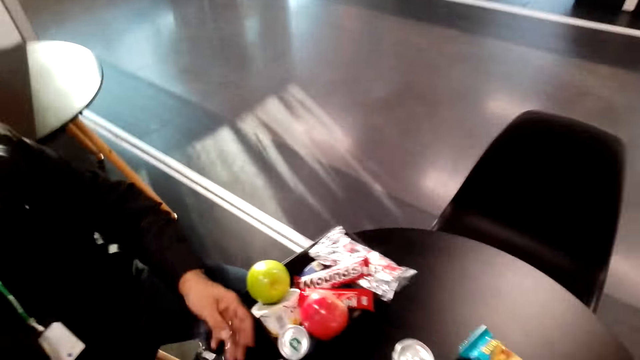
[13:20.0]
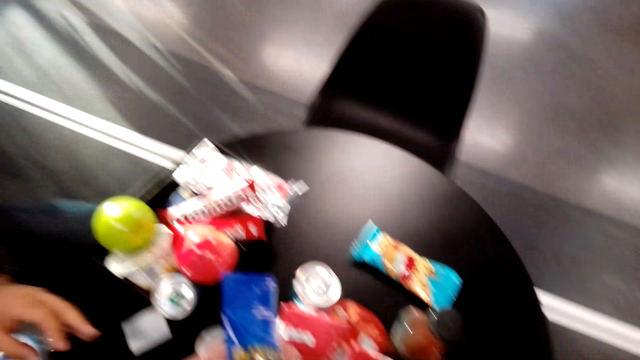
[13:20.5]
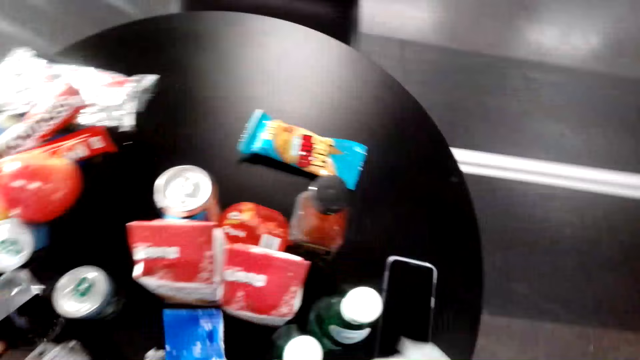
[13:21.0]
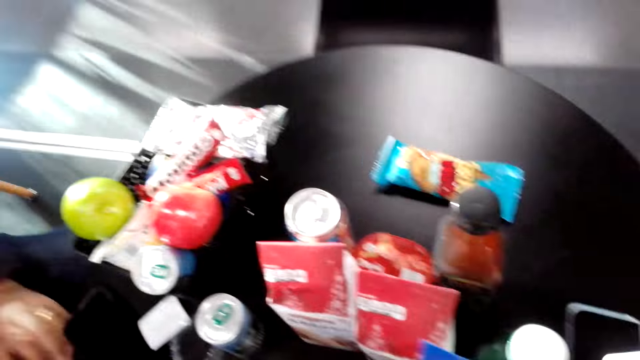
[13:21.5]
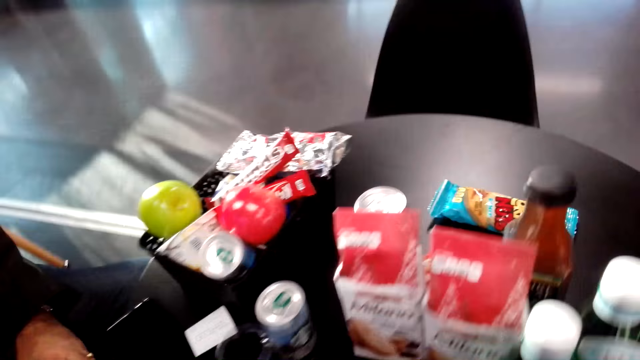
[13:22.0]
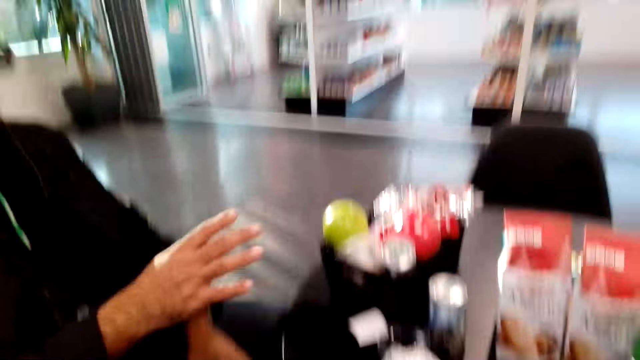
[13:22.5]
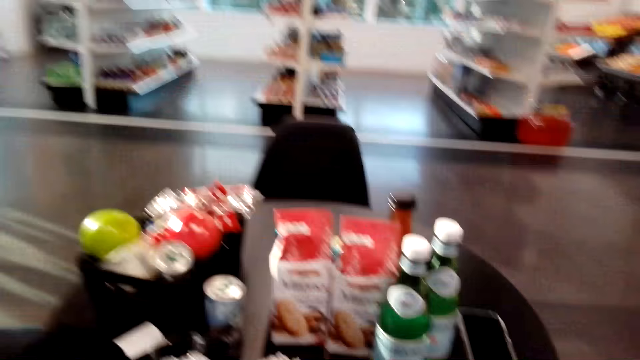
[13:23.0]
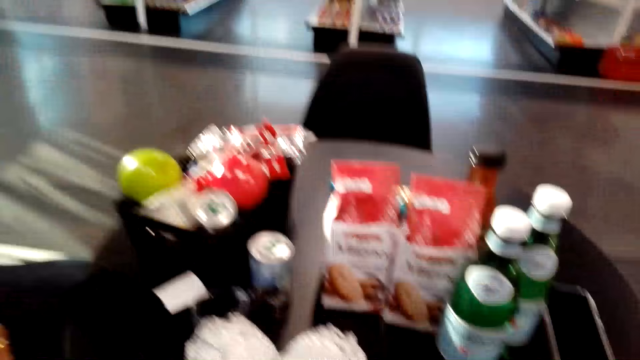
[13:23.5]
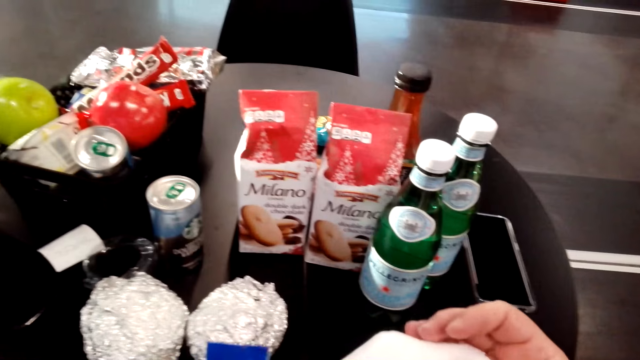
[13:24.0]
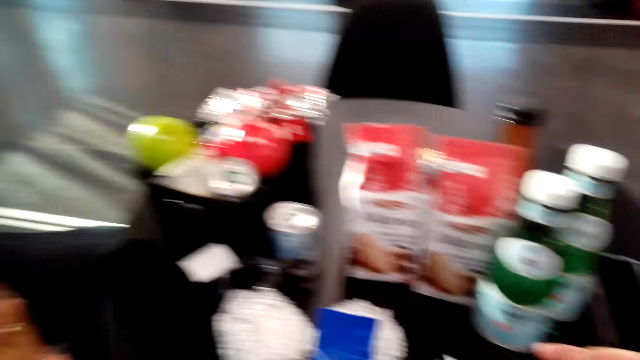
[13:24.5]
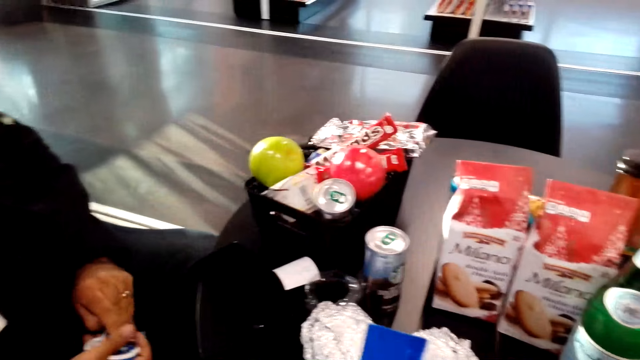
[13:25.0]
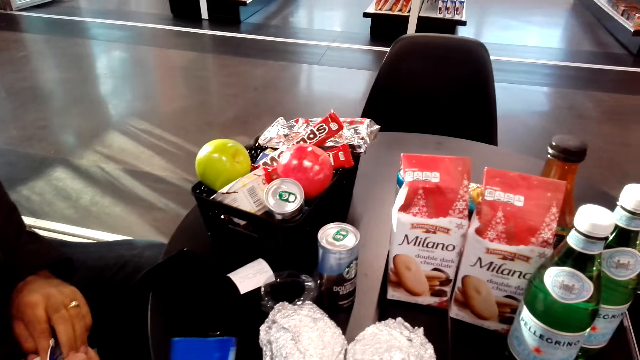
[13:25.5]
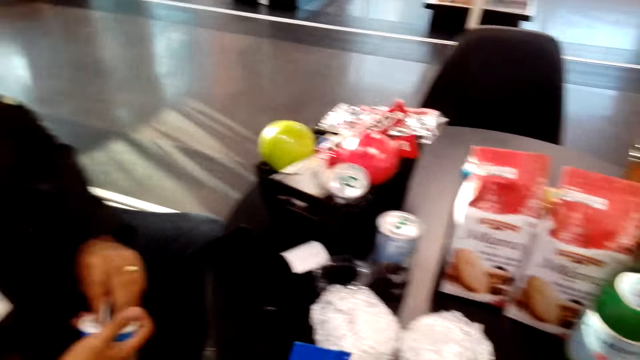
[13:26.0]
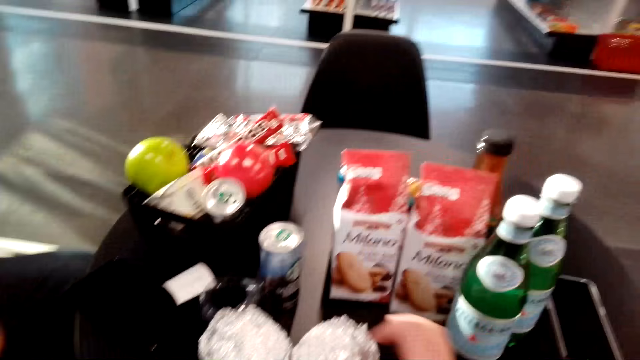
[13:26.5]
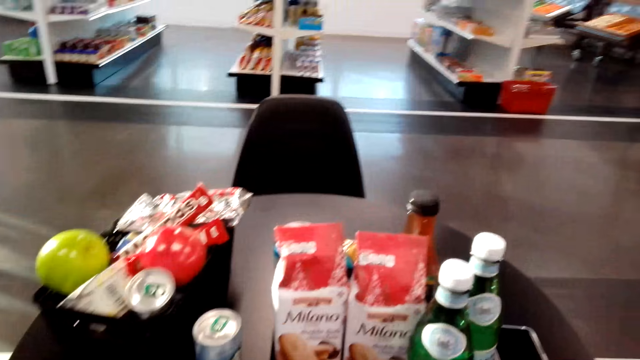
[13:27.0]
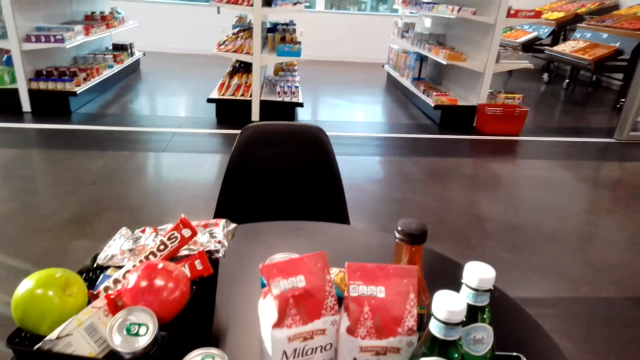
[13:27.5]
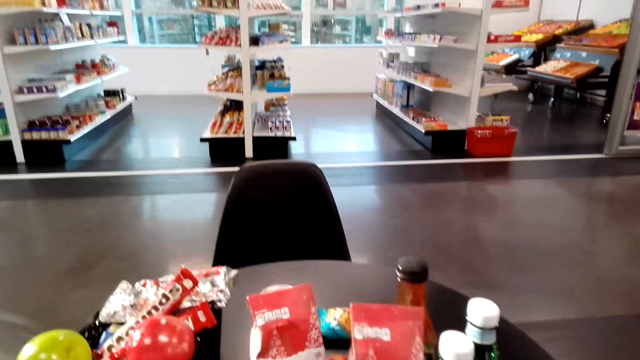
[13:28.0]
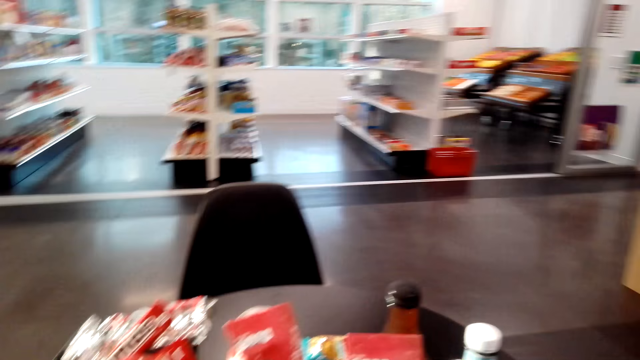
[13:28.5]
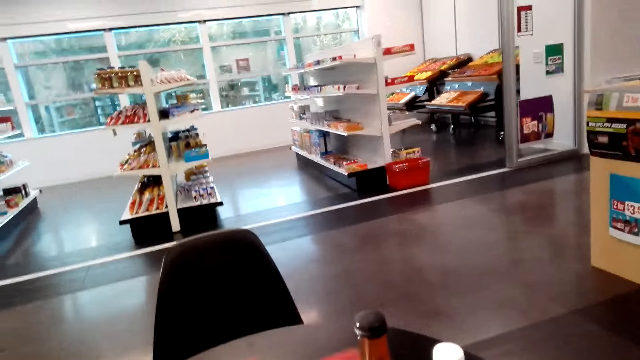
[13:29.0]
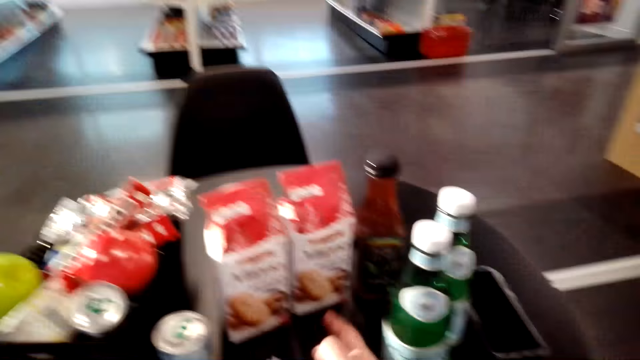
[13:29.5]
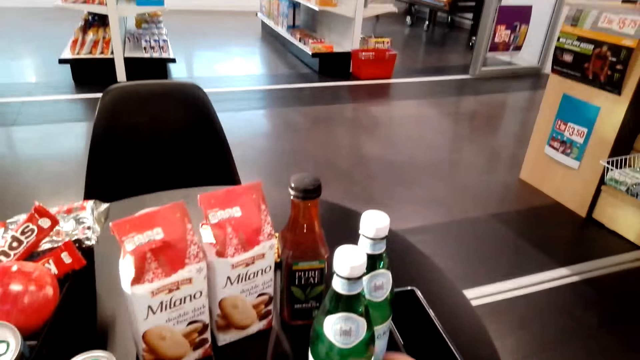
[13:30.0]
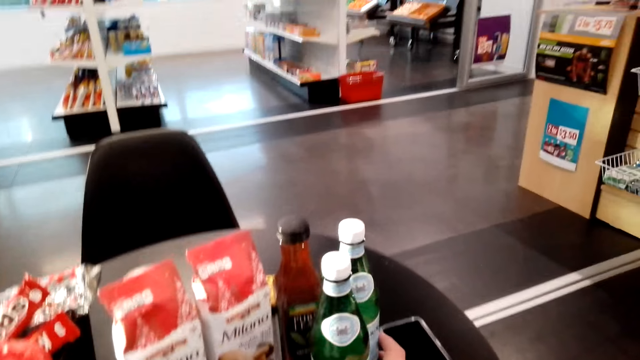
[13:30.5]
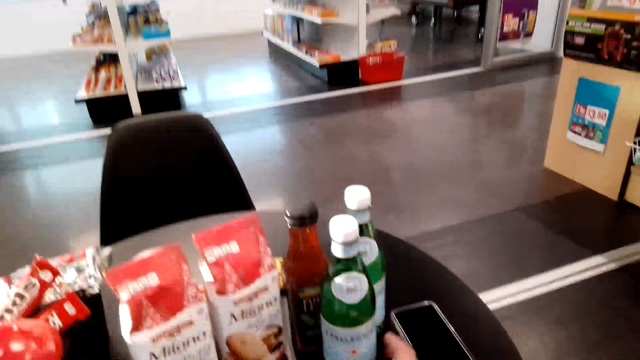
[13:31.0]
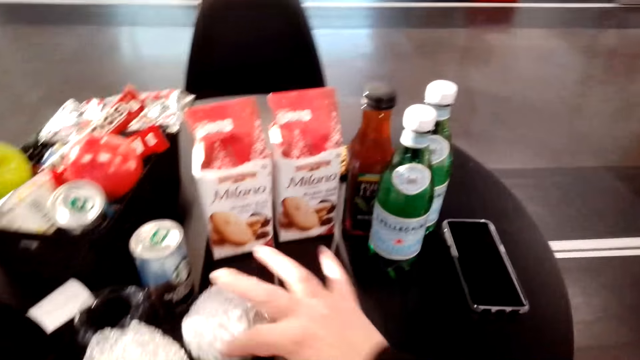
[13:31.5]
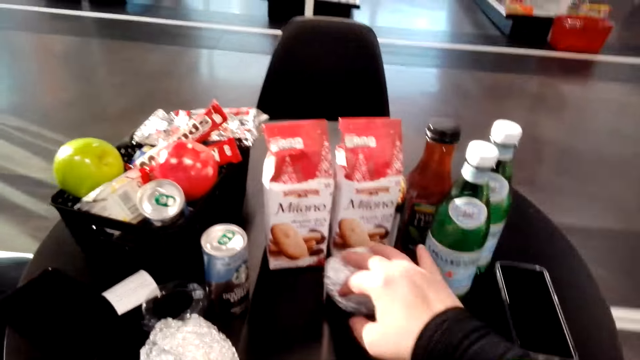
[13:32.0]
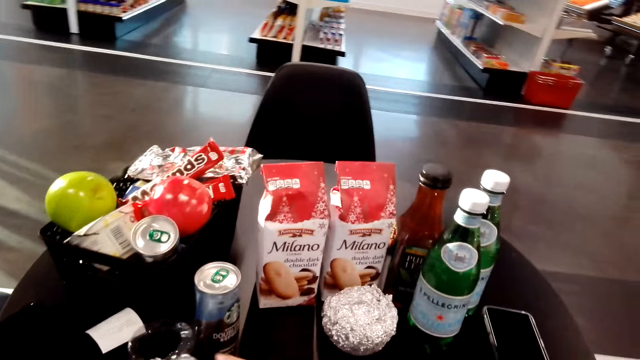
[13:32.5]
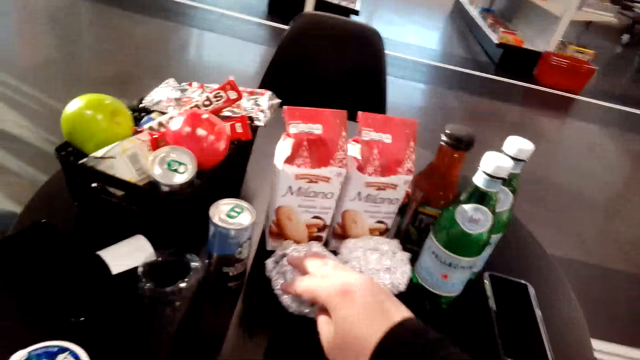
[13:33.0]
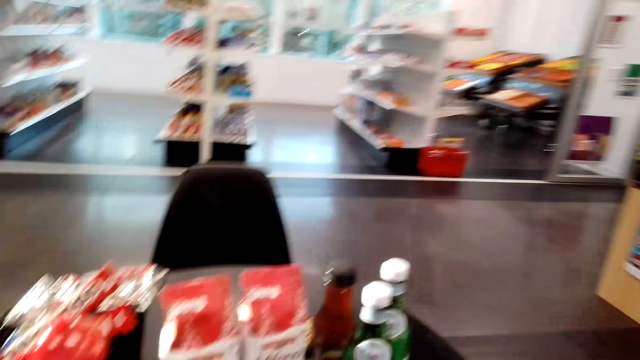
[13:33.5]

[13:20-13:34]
The camera wearer looks around. They sit on the chair on the floor. They move the bottles on the table. They move the snacks on the table.

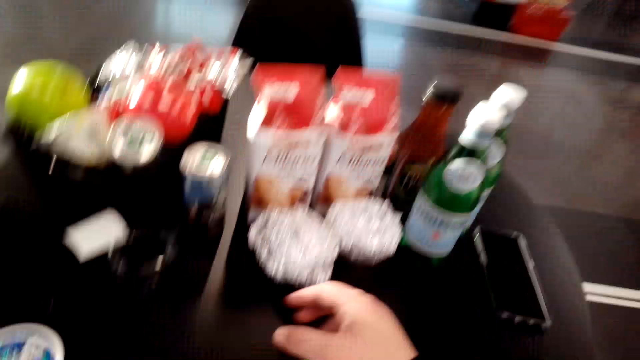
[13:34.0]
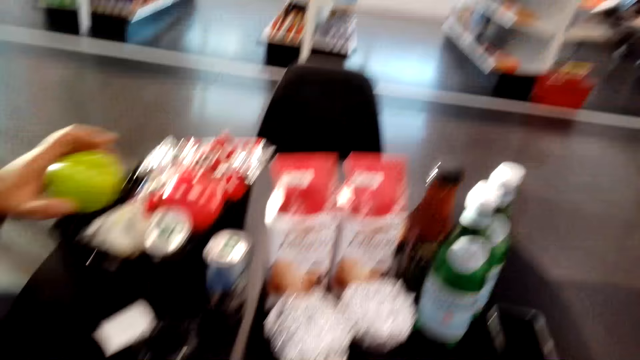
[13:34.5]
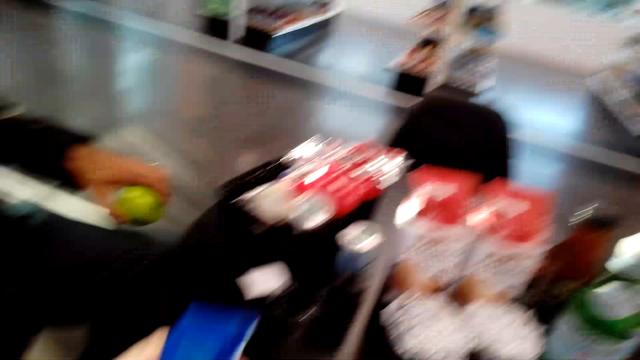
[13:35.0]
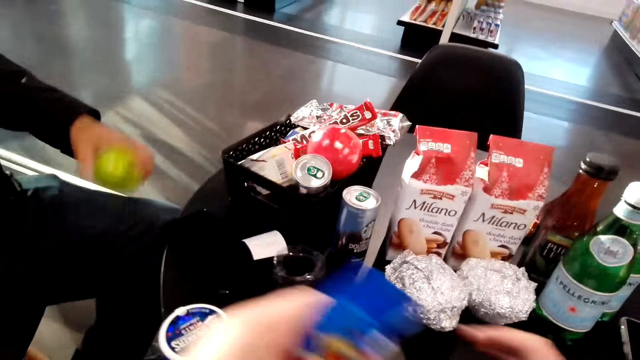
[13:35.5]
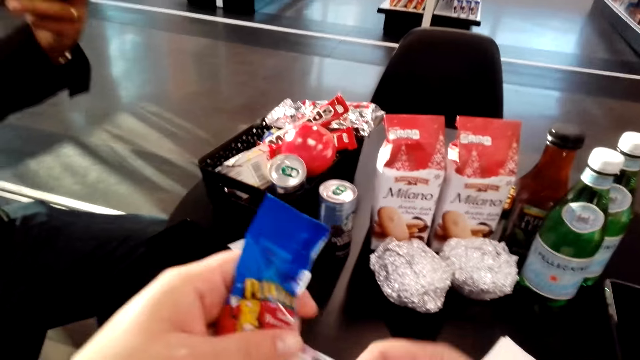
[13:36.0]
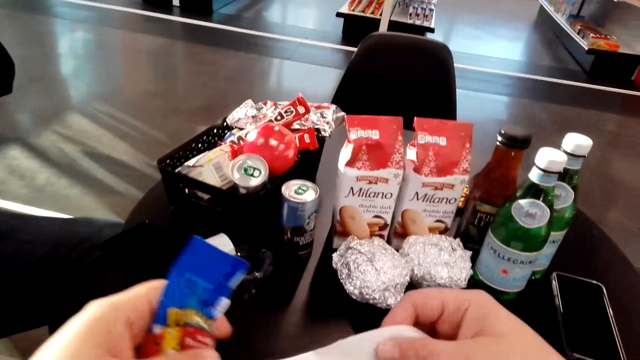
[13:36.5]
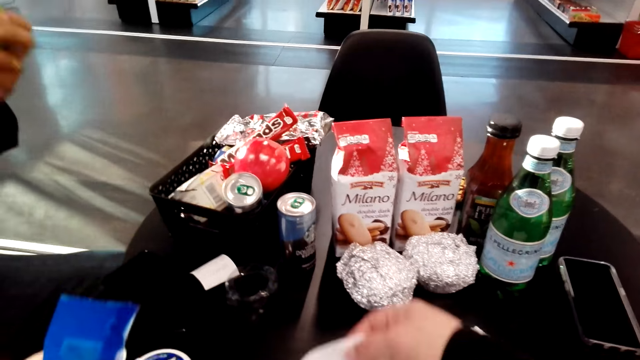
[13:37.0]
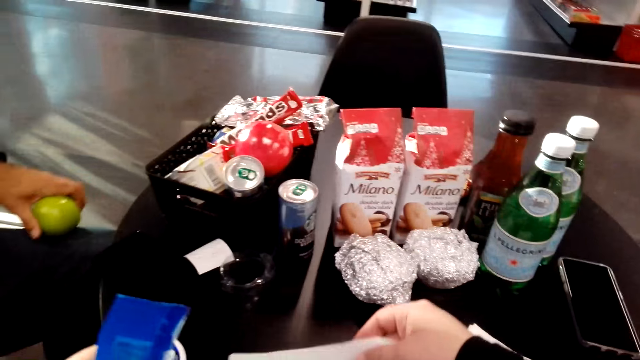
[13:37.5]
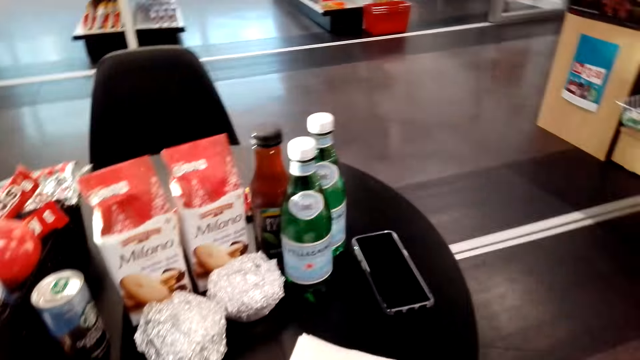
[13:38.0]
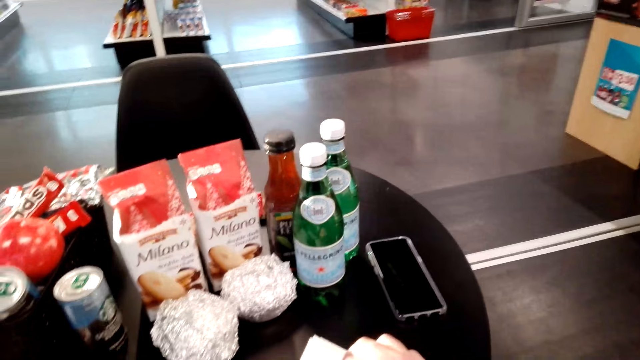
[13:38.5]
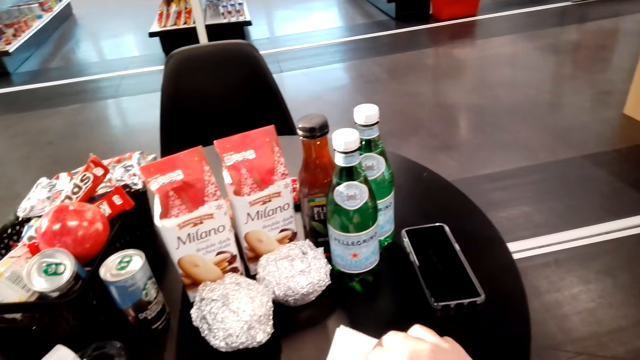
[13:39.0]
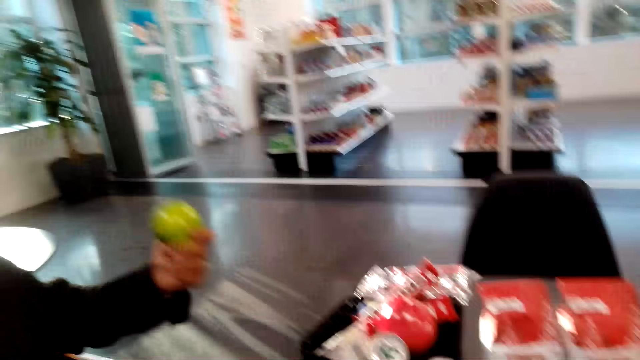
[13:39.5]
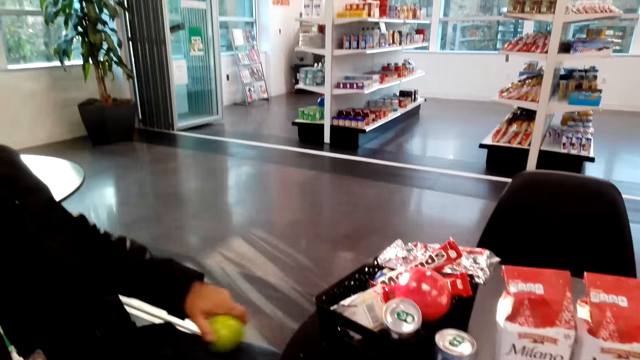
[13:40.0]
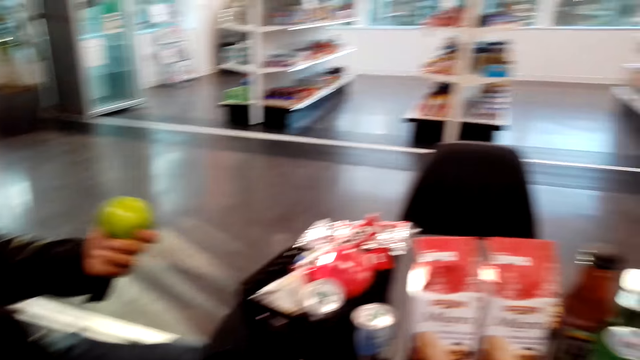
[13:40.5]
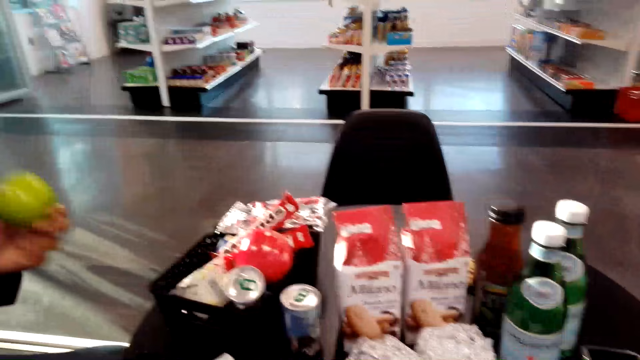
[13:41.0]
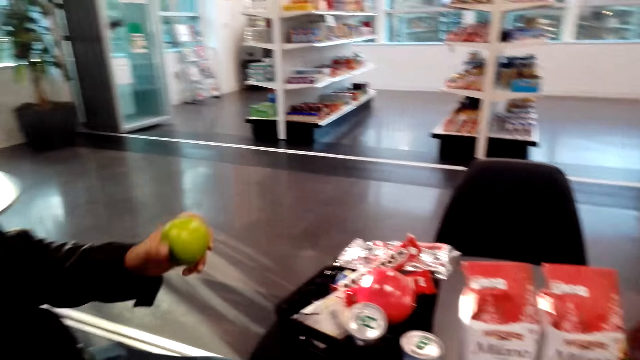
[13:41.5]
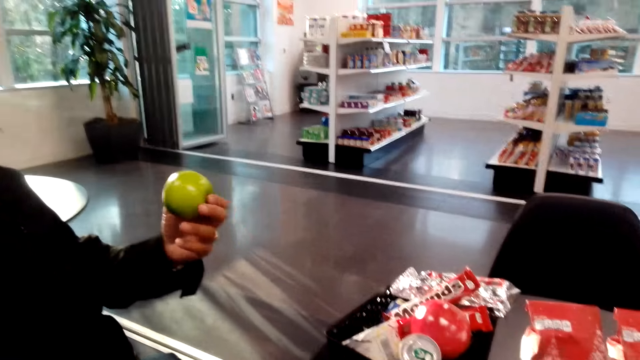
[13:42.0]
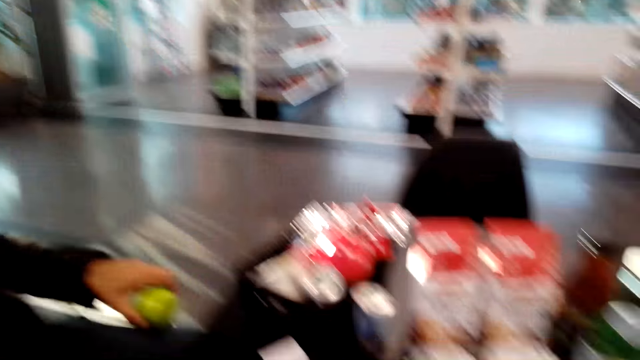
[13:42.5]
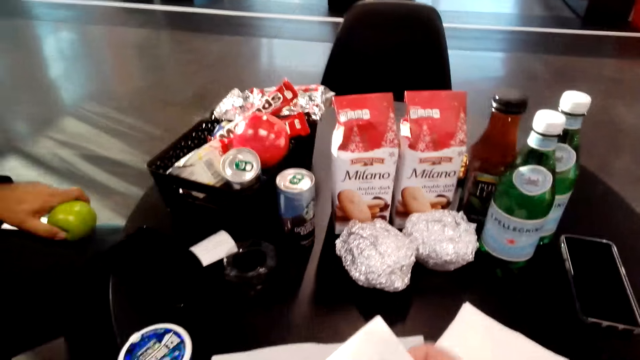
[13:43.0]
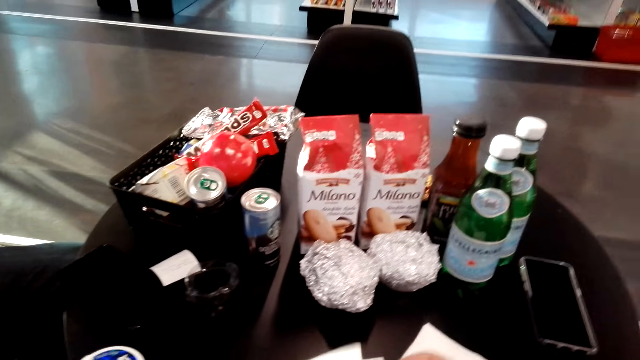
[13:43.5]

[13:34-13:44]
A man picks up the green apple on the table. The camera wearer holds a snack with her left hand. She puts a serviette on the table. The man holds the green apple with his left hand. The camera wearer holds something on the table. She looks around.
